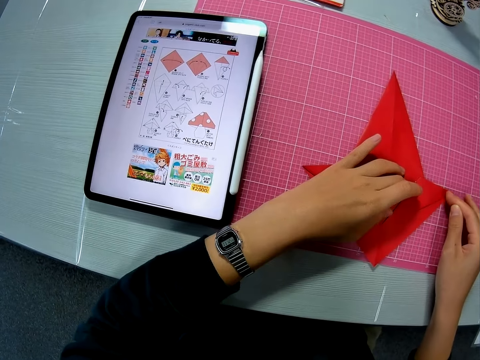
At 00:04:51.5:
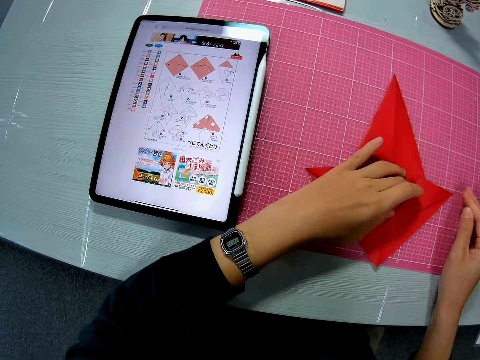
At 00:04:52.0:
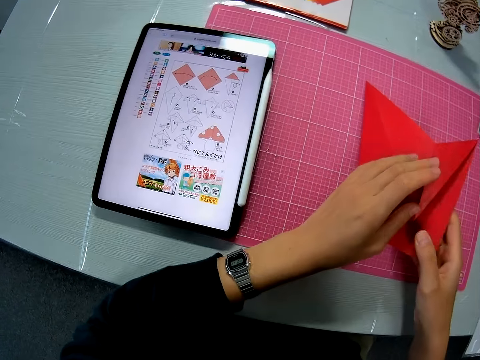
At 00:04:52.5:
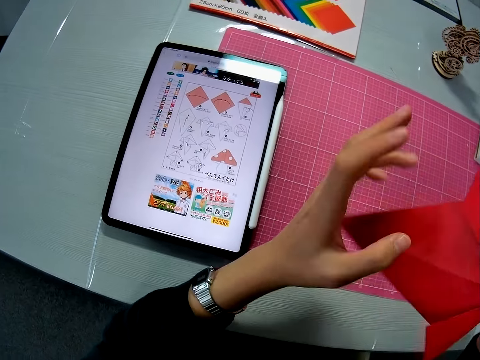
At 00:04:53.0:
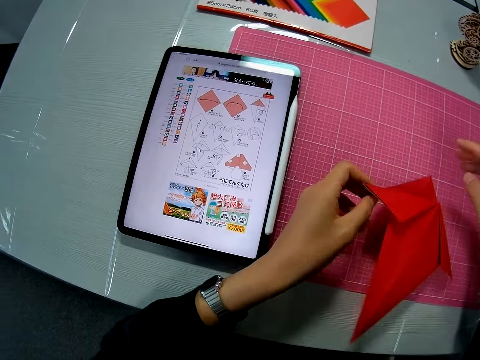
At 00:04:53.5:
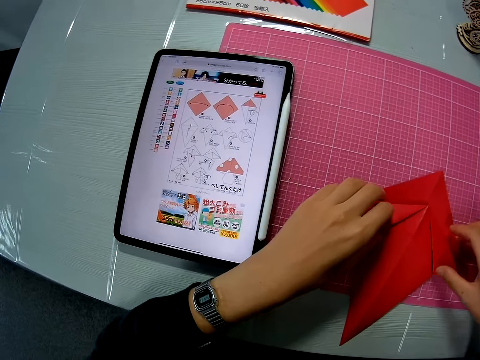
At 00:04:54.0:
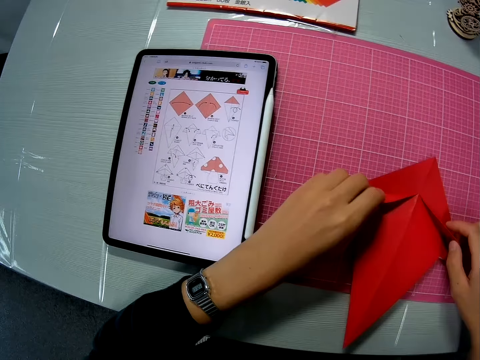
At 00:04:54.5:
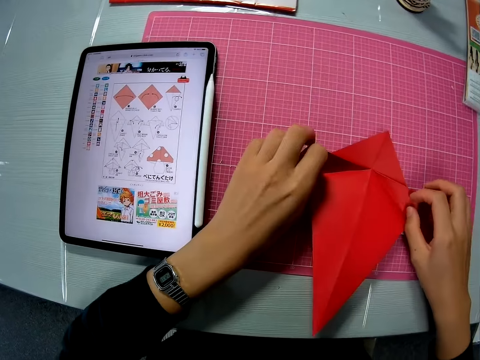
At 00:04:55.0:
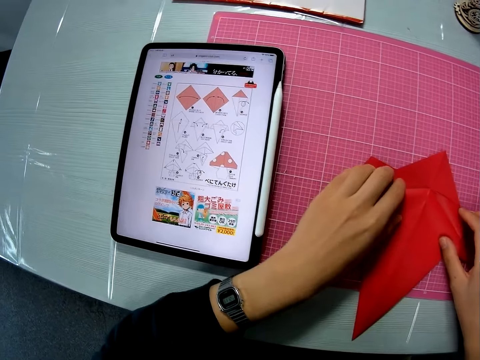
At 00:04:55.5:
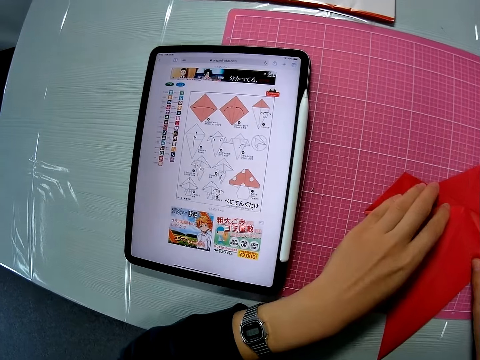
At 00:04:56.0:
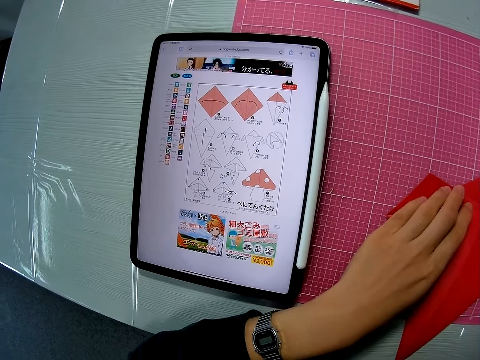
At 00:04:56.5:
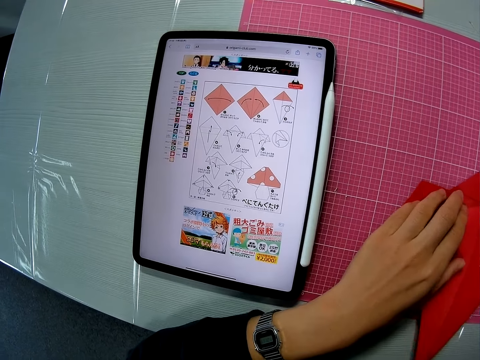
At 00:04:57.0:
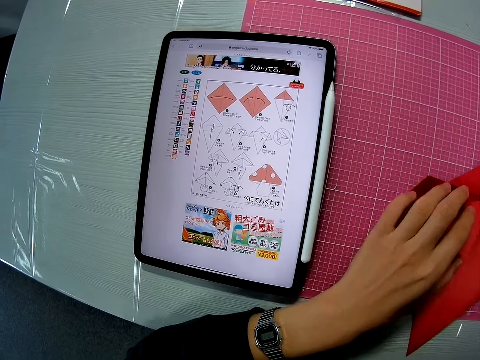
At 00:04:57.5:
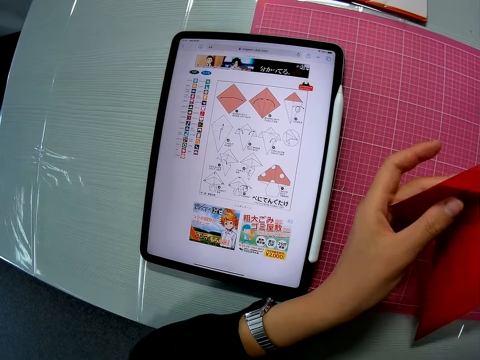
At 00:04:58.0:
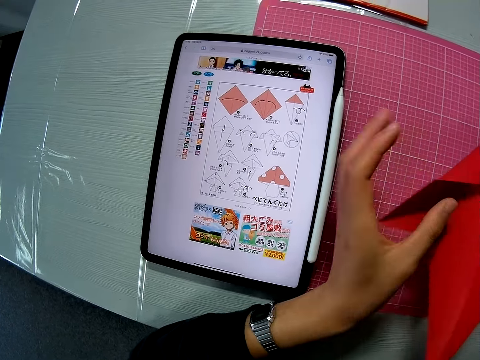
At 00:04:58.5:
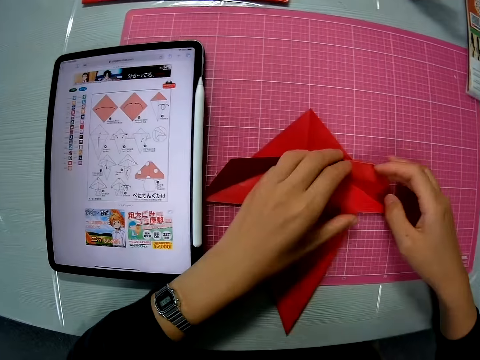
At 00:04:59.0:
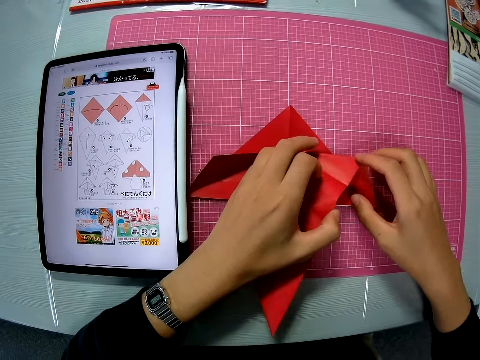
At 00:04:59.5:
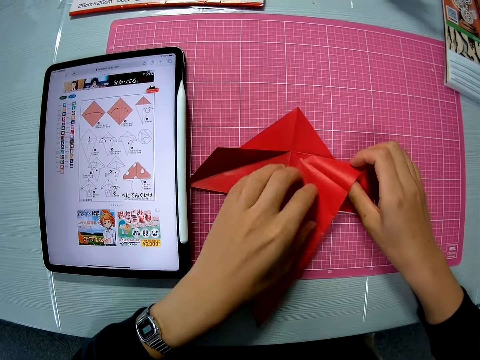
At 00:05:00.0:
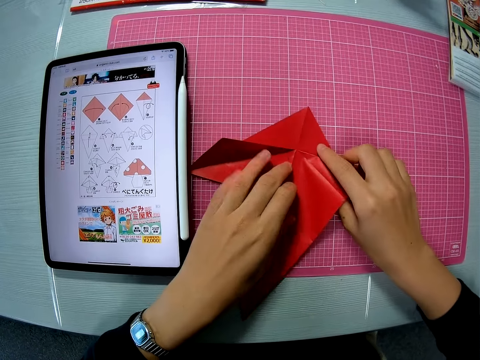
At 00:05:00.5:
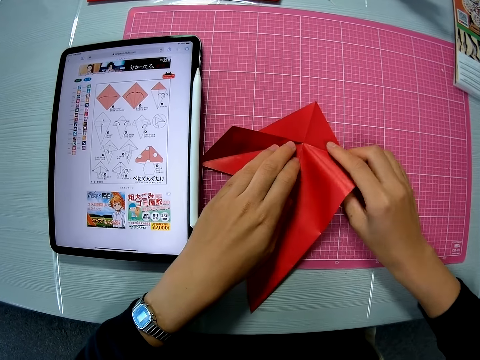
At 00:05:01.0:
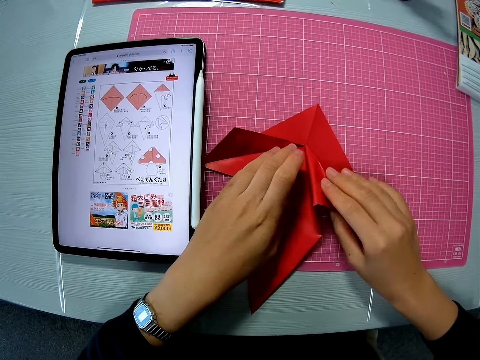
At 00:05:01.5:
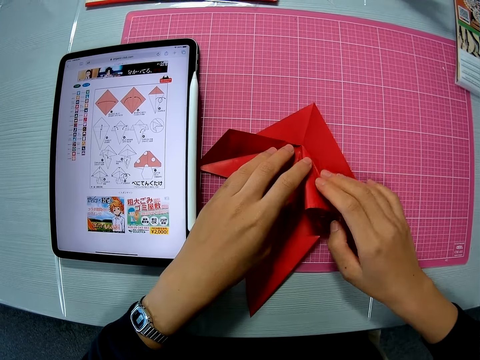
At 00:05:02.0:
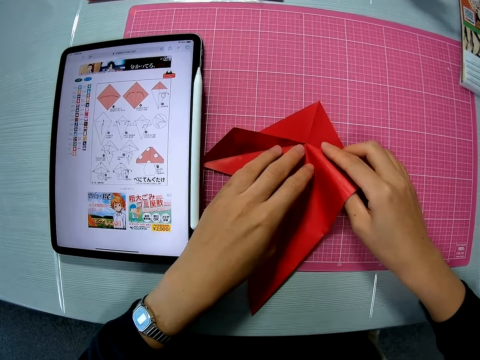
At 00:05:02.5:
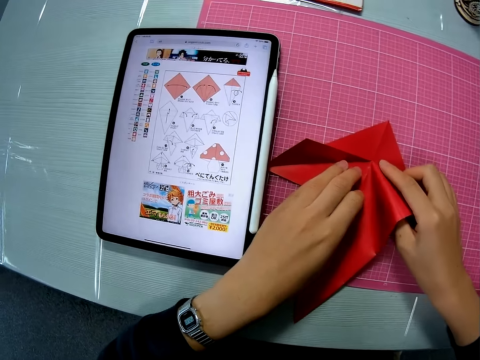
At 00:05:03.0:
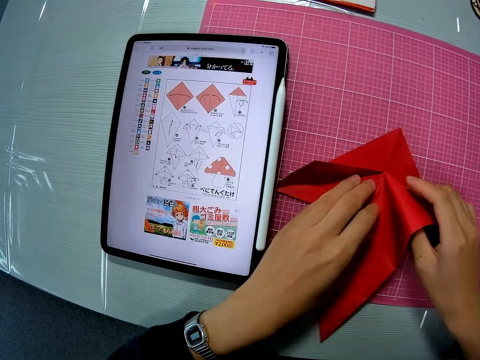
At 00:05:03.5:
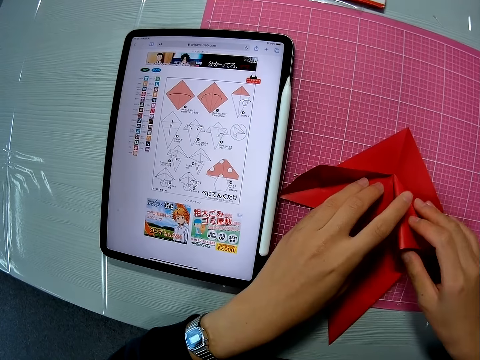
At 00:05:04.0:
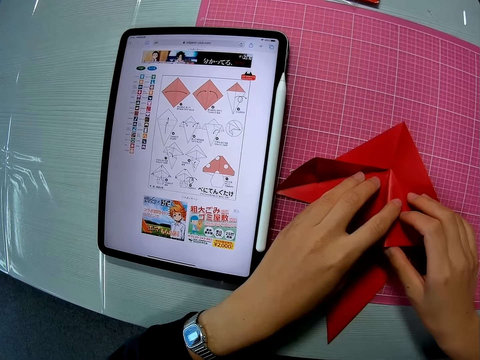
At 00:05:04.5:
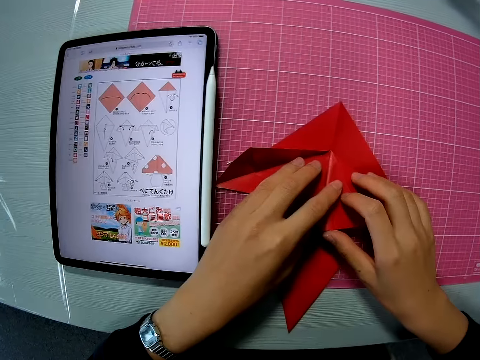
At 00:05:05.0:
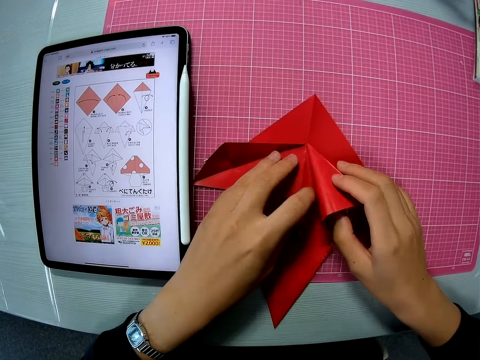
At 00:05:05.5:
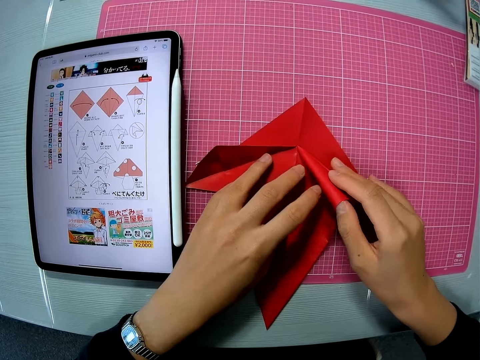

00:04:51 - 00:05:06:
The camera wearer lifts the craft paper from the table. They put the craft paper on the table. They unfold two sides of the craft paper. They lift the craft paper from the table. They put the craft paper on the table. They fold the right side of the craft paper.

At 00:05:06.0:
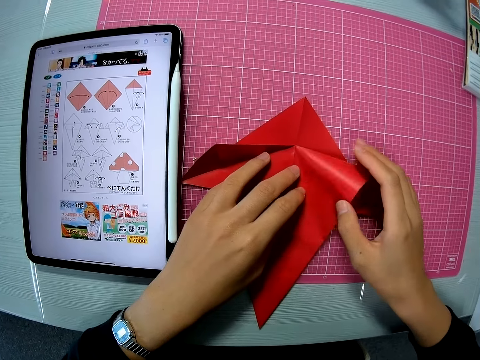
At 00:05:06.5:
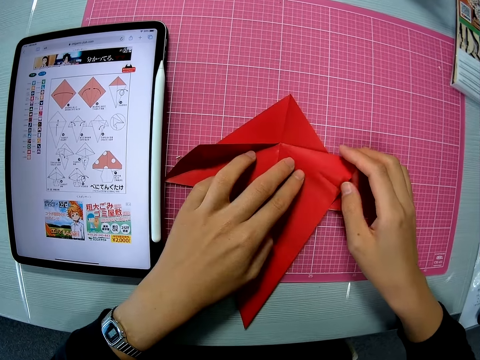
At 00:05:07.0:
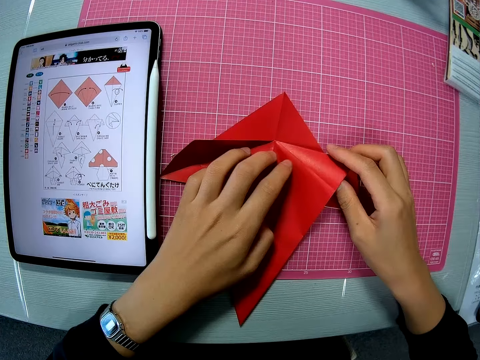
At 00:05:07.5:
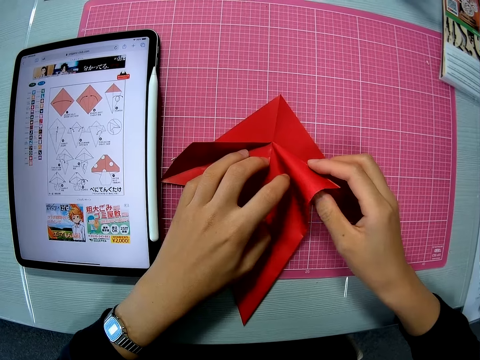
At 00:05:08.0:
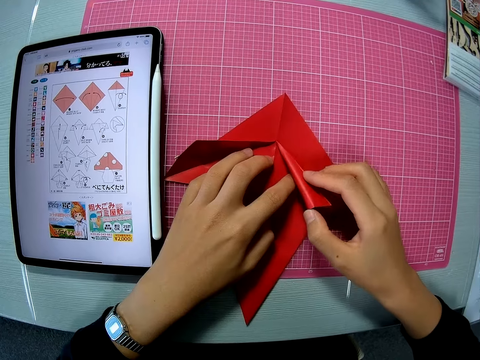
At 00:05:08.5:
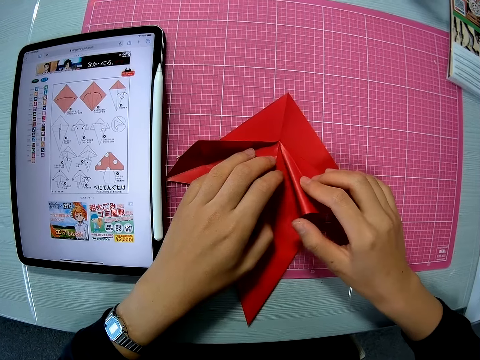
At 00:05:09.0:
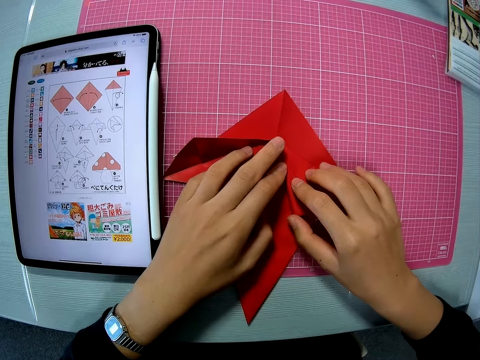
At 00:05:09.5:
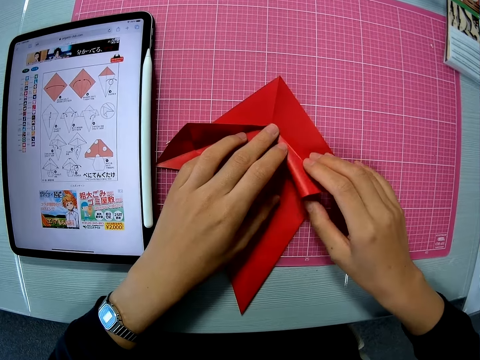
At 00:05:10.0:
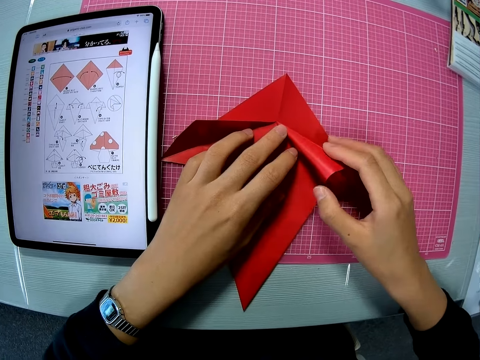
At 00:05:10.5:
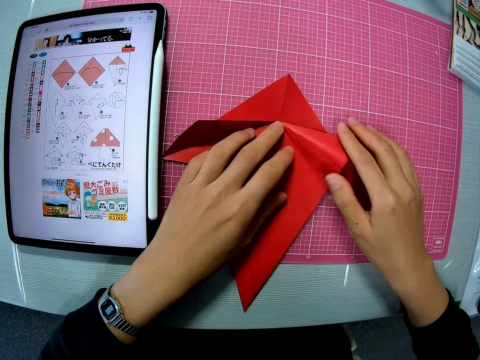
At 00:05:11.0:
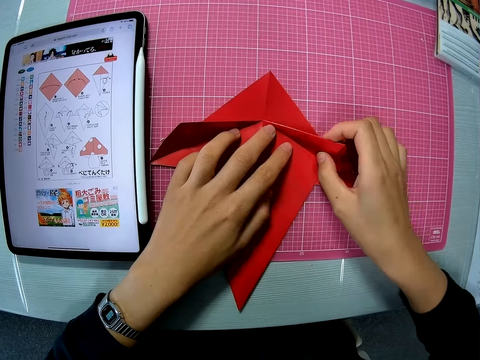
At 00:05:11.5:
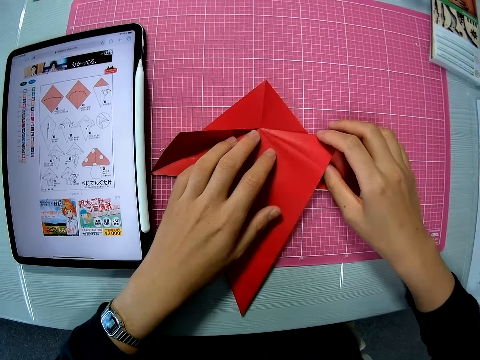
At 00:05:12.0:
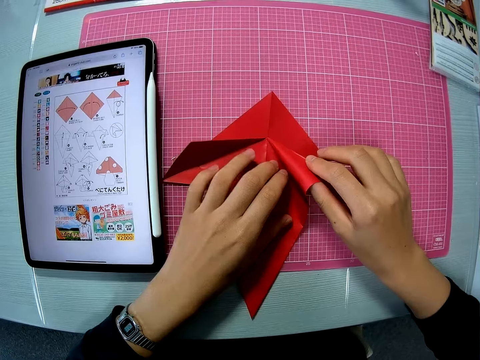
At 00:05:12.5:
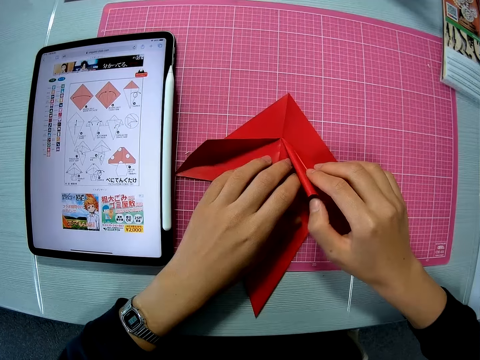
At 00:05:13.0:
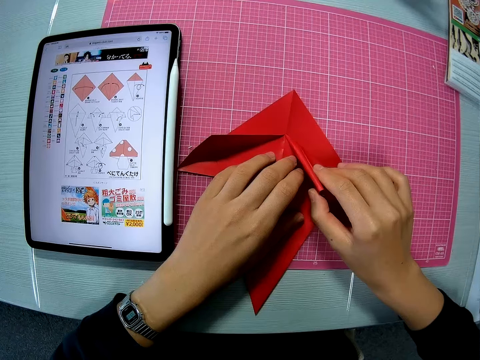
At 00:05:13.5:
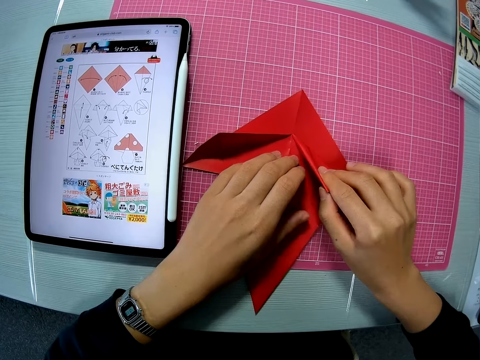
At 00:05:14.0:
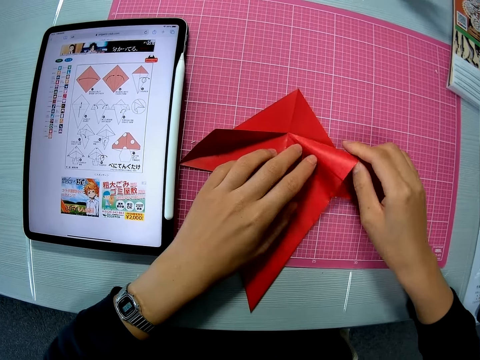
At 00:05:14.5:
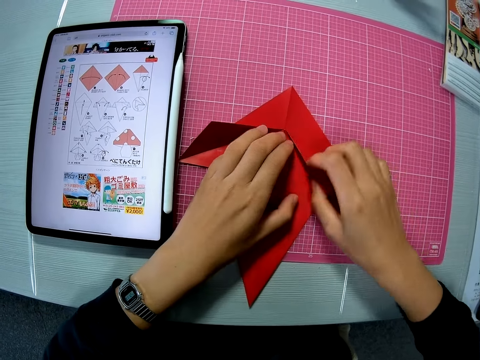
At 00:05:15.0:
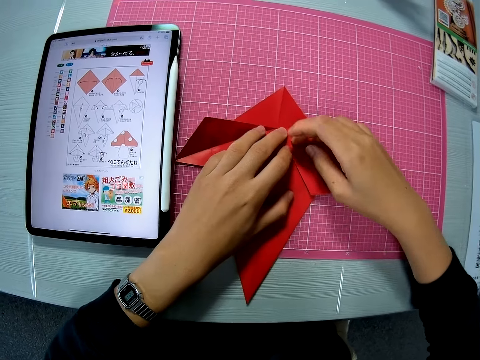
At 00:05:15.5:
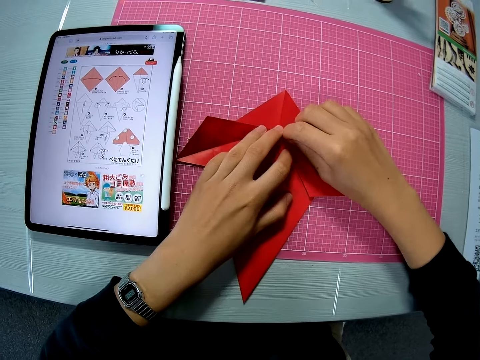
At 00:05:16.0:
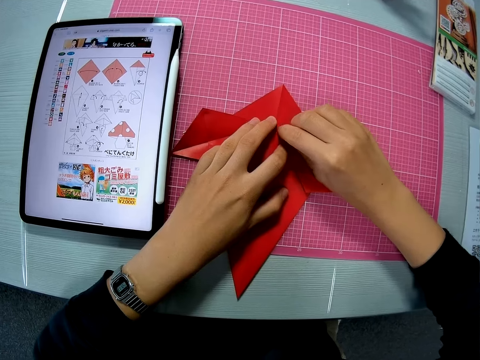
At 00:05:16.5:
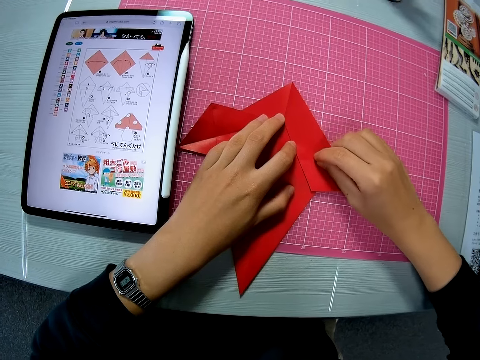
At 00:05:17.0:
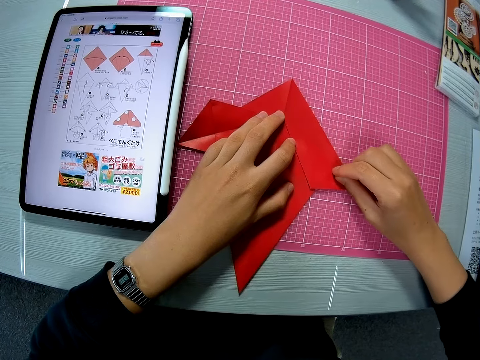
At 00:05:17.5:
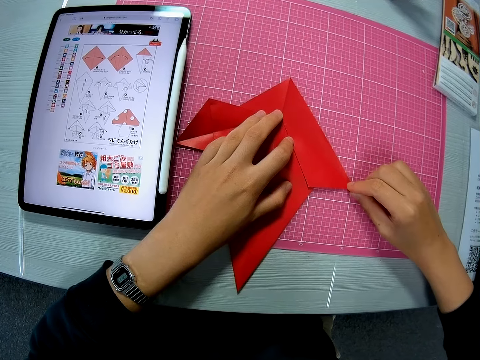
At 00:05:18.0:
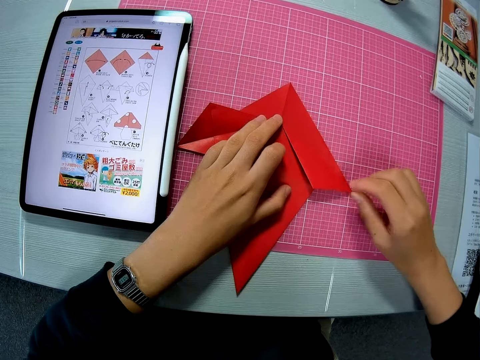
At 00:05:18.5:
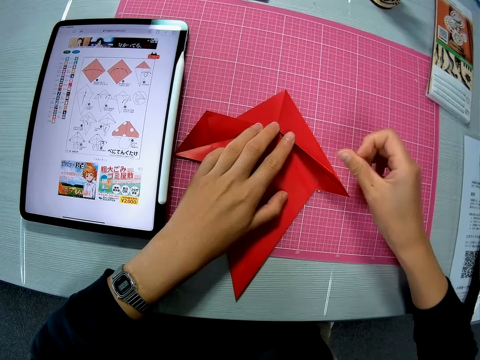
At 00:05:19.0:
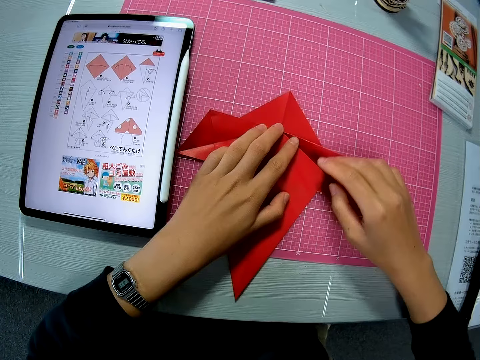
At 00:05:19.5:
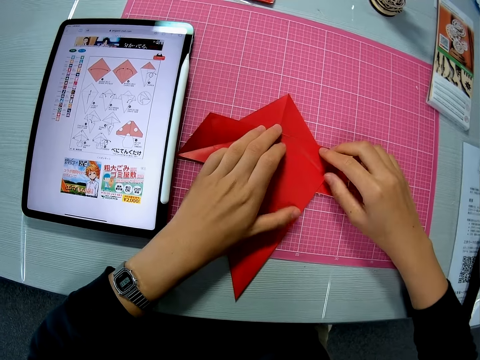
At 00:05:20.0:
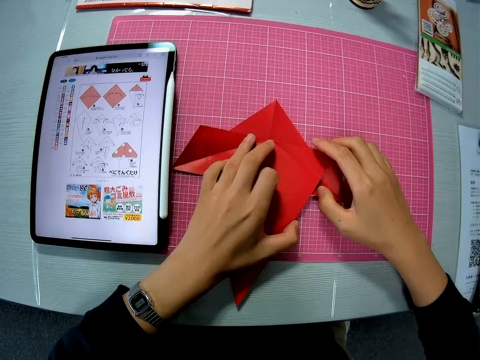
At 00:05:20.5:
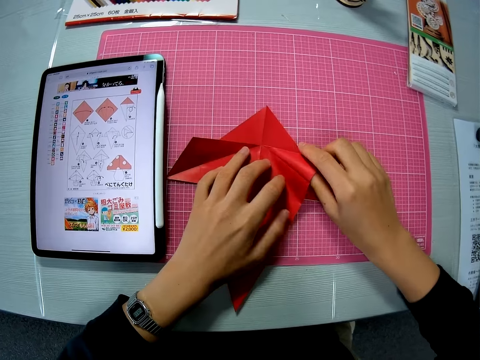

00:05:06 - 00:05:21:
The camera wearer flattens the craft paper.
